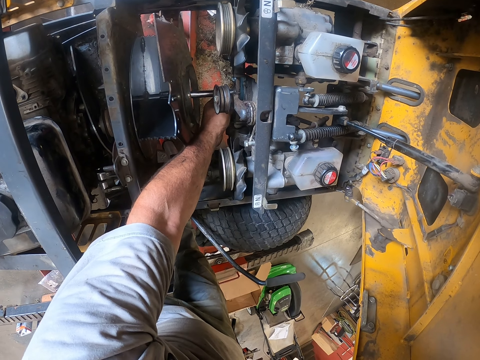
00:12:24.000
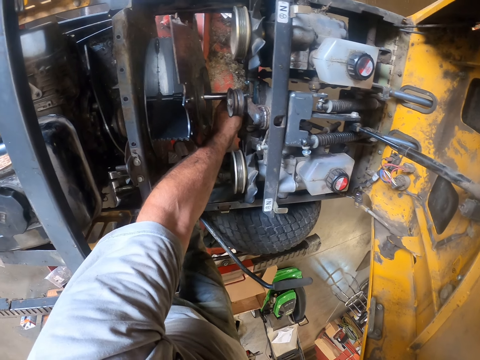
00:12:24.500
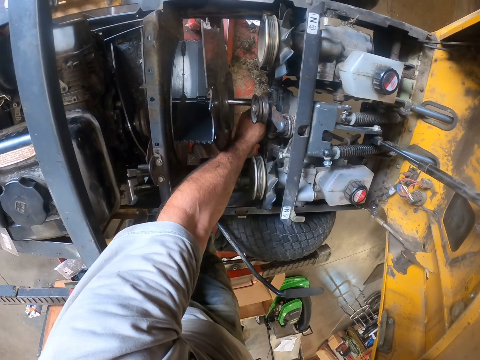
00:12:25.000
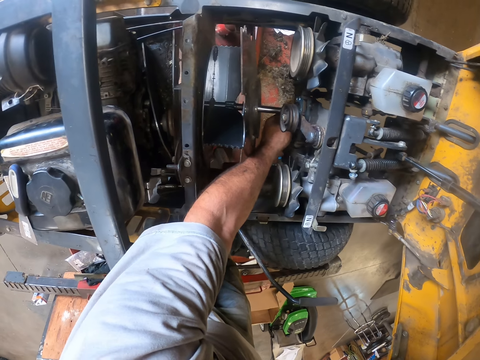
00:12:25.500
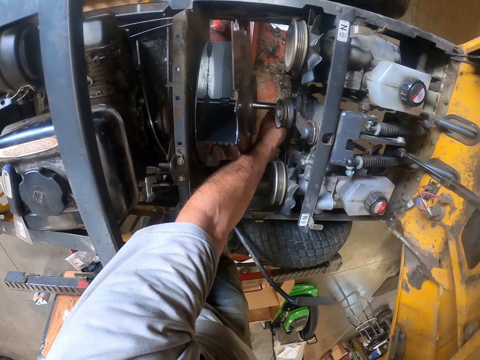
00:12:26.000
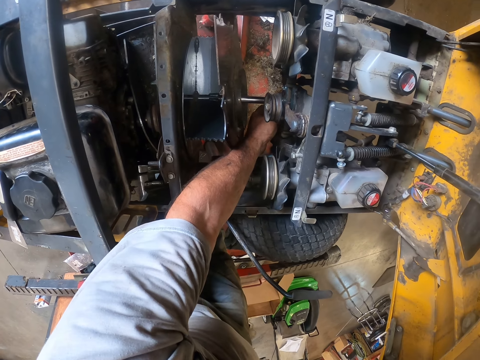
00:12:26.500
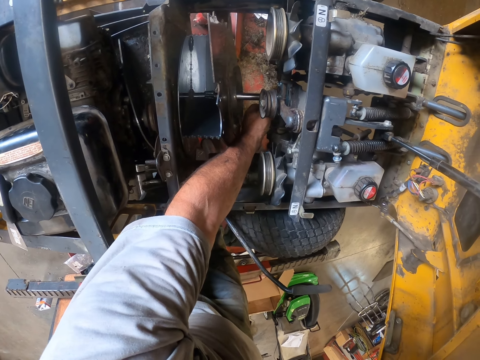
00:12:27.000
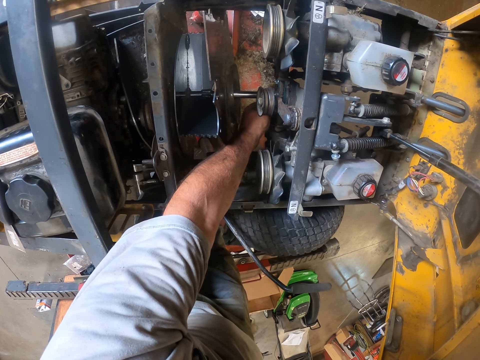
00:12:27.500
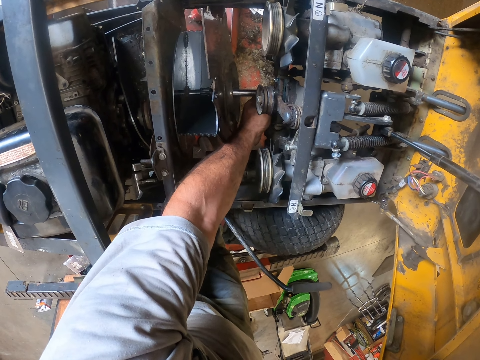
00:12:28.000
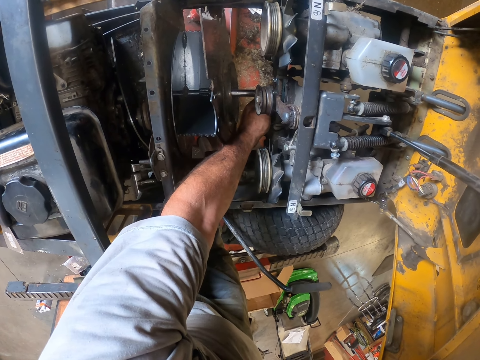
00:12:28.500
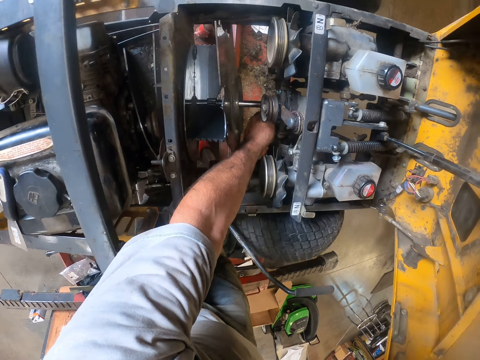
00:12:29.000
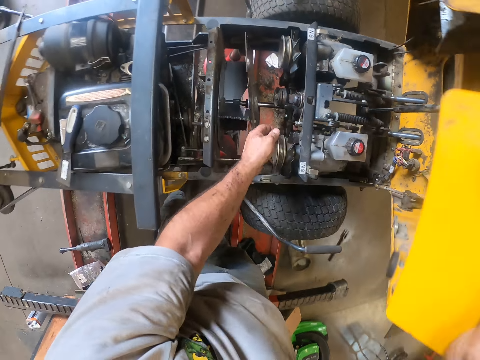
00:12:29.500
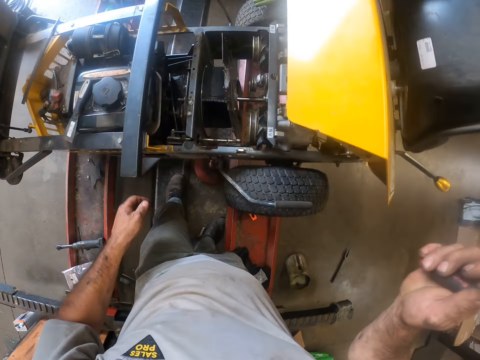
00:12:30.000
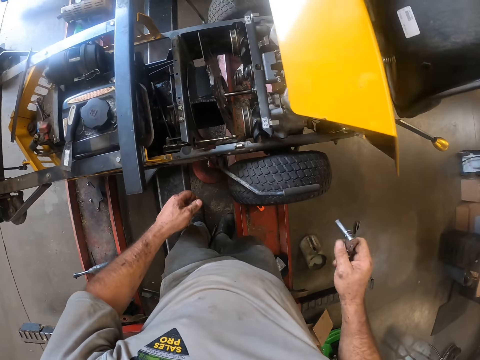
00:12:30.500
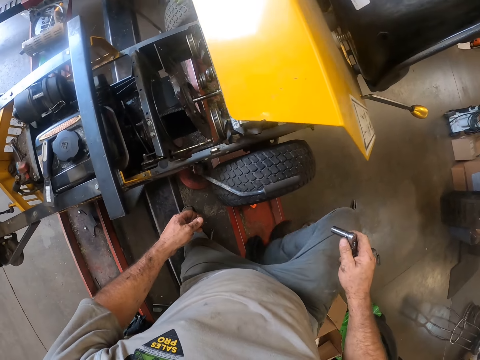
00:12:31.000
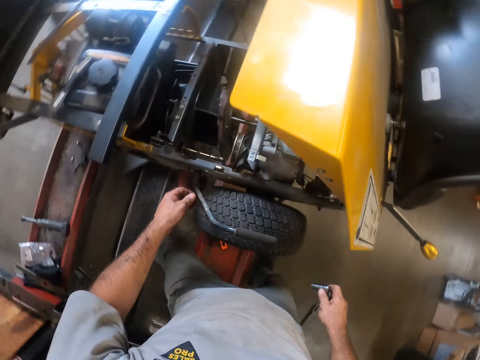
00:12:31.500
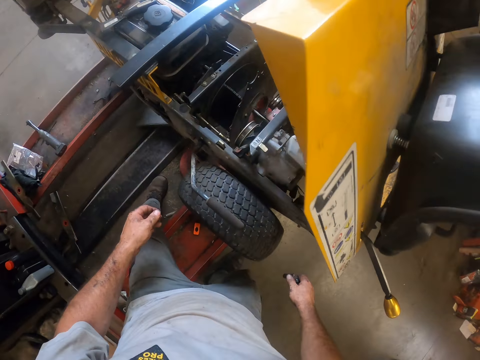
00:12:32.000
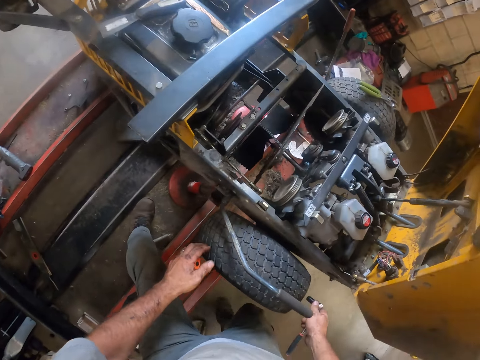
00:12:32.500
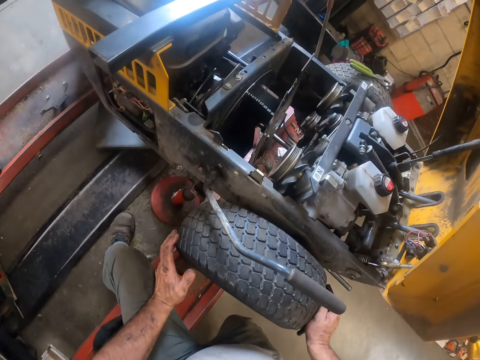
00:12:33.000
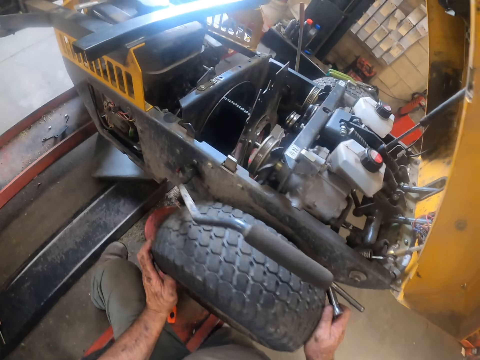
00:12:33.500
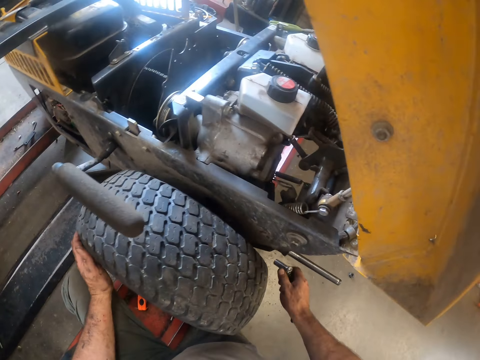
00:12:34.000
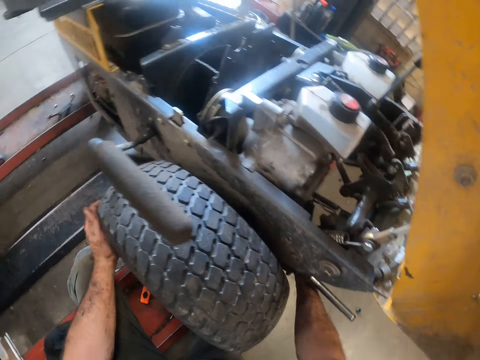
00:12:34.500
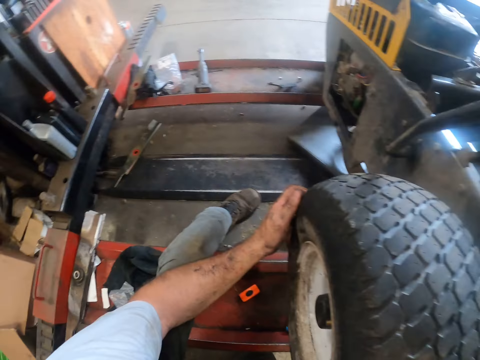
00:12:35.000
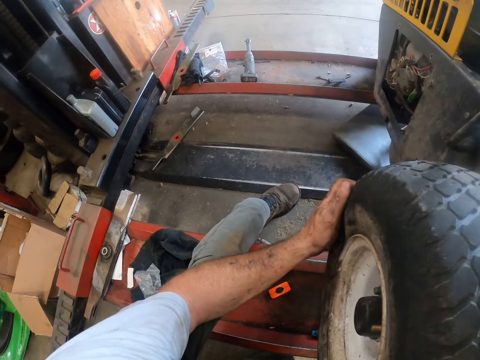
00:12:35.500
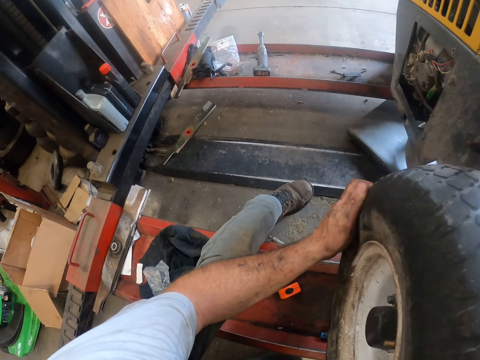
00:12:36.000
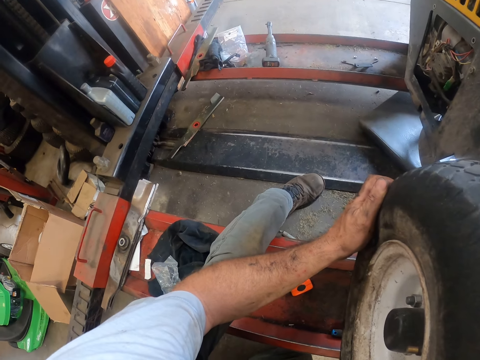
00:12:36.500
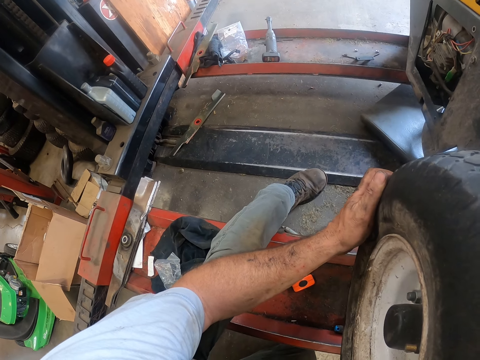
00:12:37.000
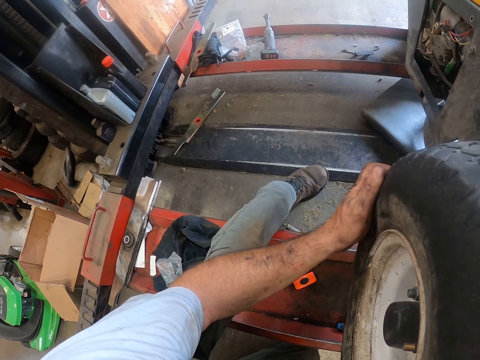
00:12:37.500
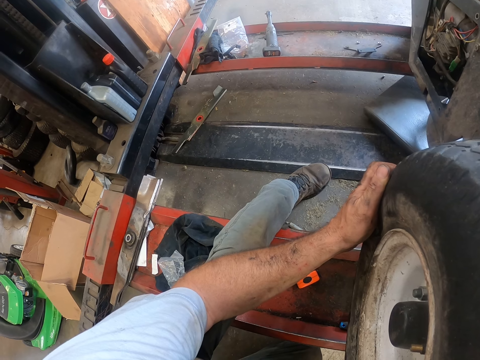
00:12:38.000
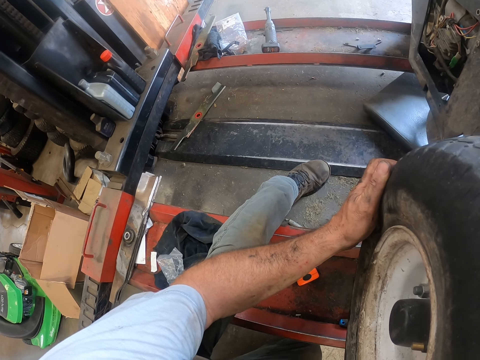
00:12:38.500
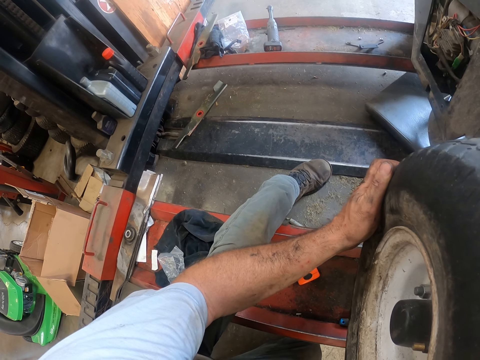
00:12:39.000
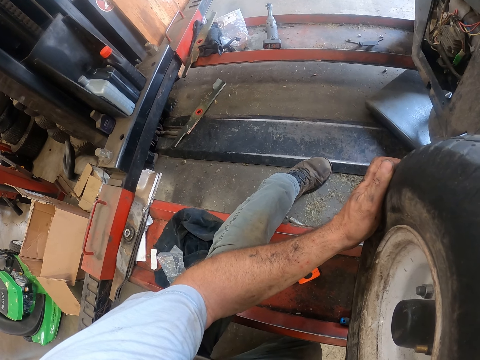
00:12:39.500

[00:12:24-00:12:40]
The camera wearer moves the hand from the engine. He puts his legs across the mower worktable. He steps closer to the tyre. He bends on the tyre. He holds the lawn mower tyre with his hands. He puts his right hand with the box spanner behind the tyre. He tightens something with the wrench.

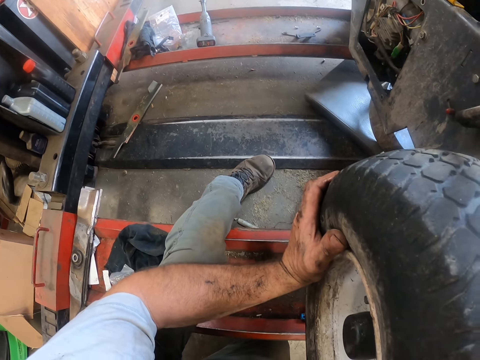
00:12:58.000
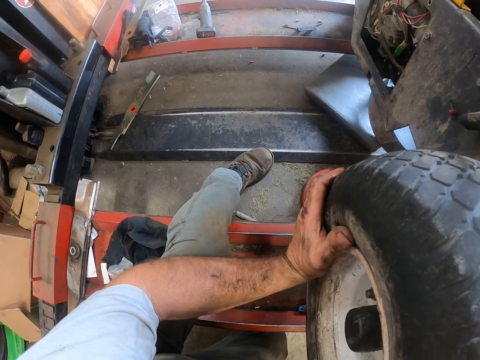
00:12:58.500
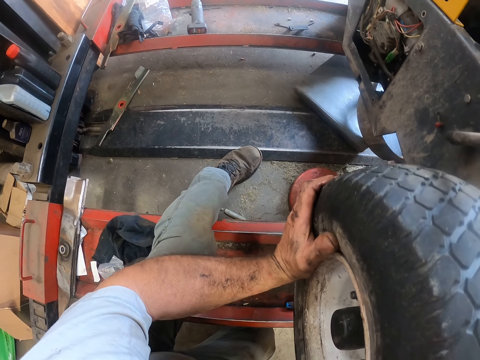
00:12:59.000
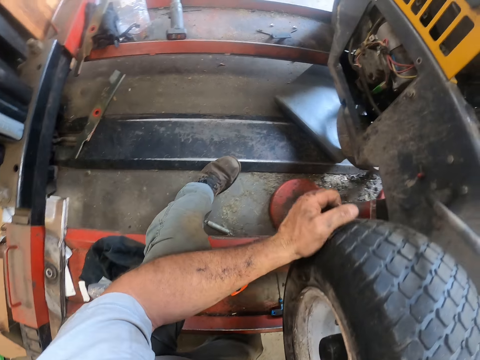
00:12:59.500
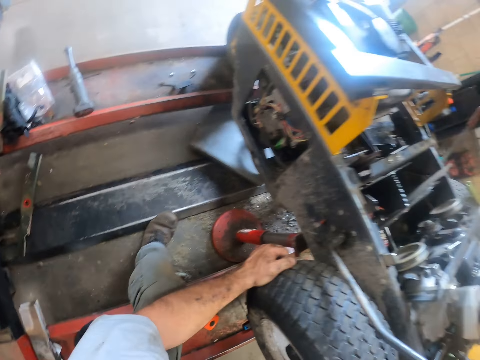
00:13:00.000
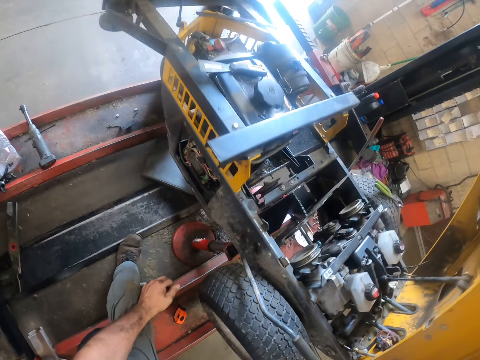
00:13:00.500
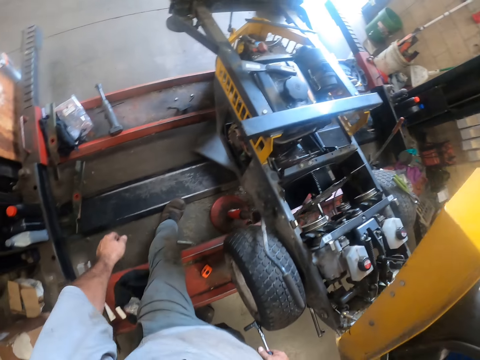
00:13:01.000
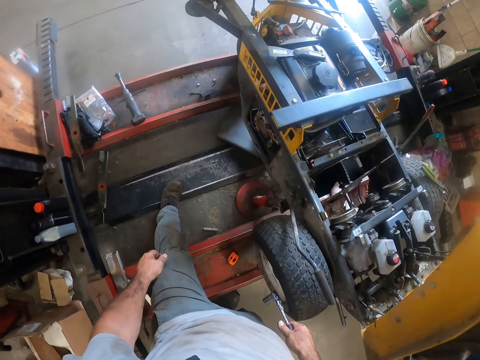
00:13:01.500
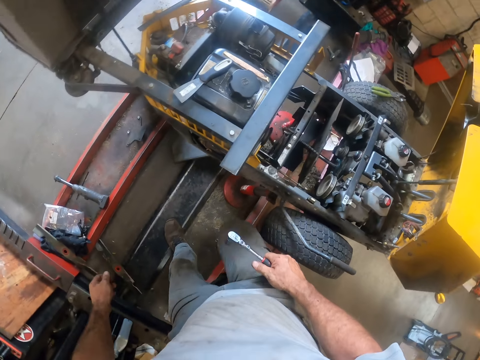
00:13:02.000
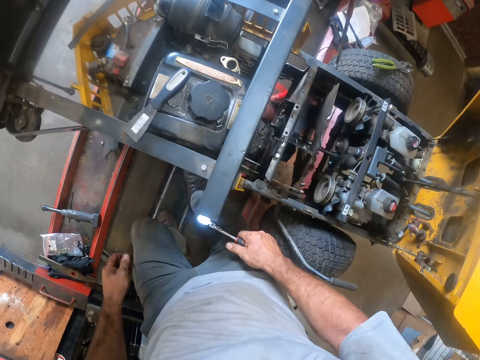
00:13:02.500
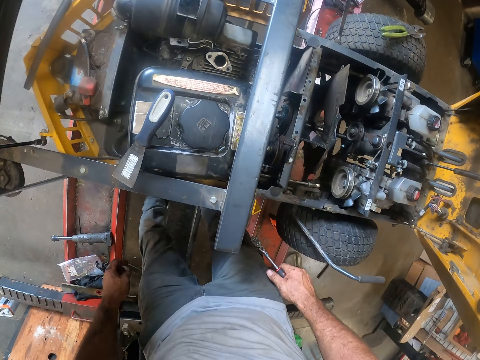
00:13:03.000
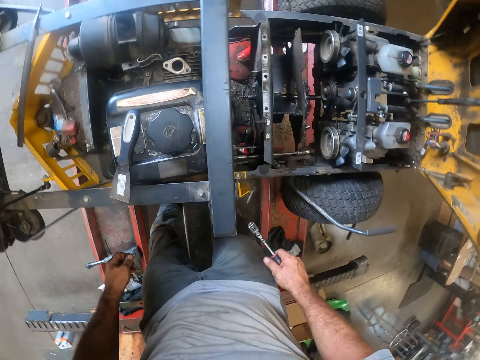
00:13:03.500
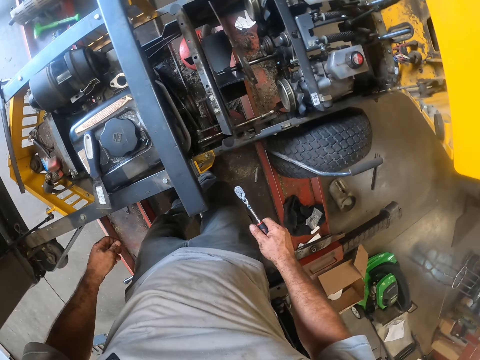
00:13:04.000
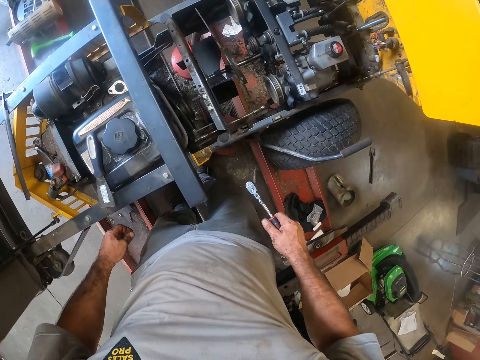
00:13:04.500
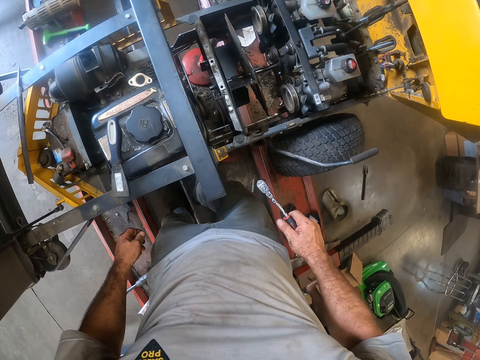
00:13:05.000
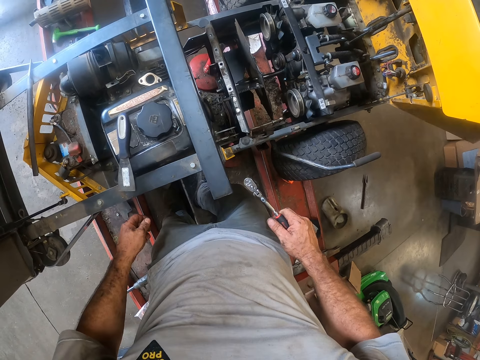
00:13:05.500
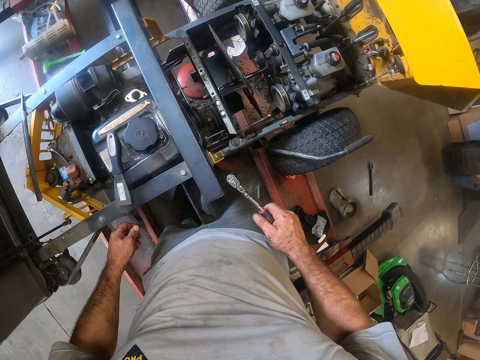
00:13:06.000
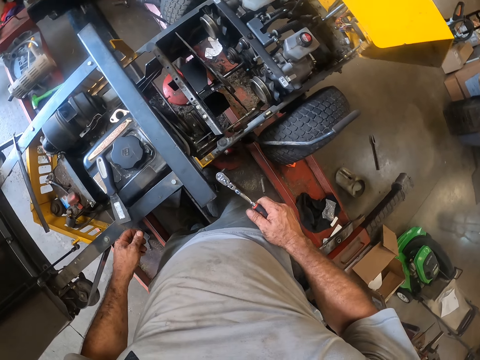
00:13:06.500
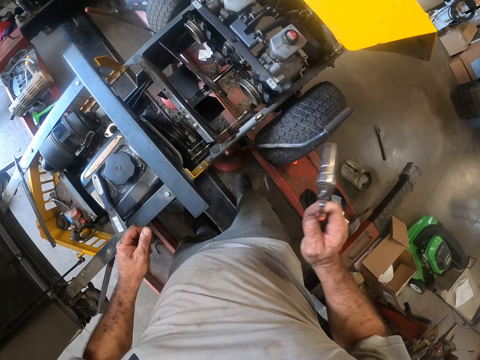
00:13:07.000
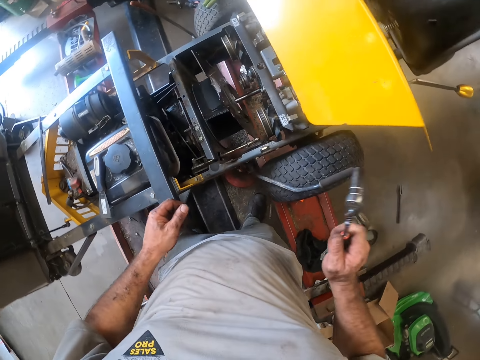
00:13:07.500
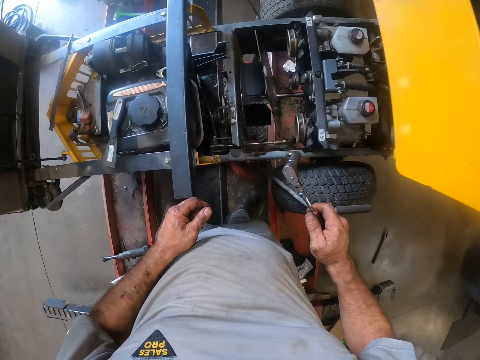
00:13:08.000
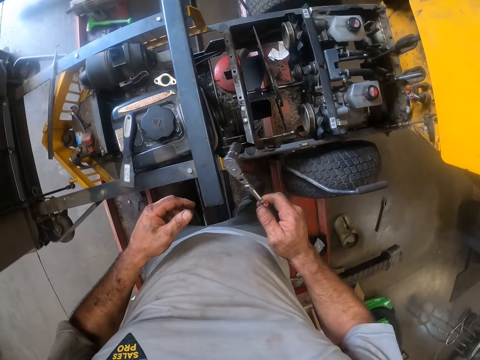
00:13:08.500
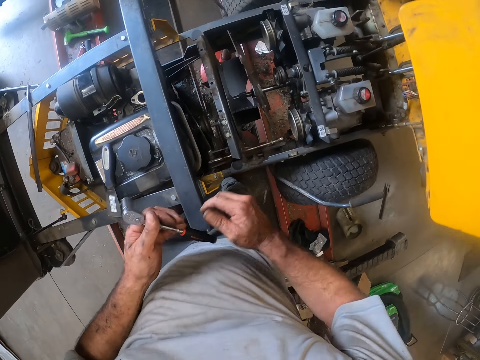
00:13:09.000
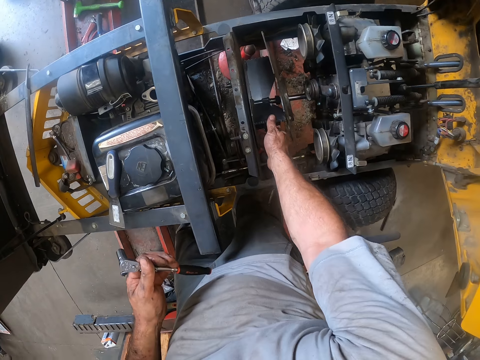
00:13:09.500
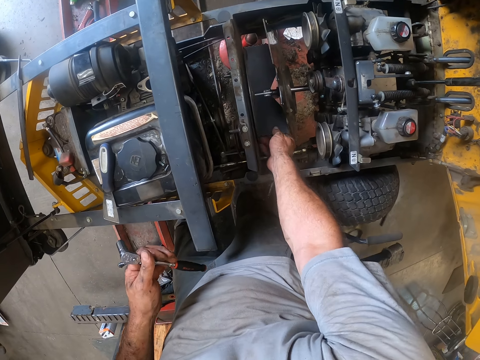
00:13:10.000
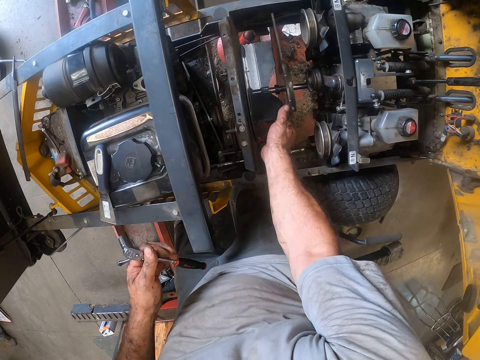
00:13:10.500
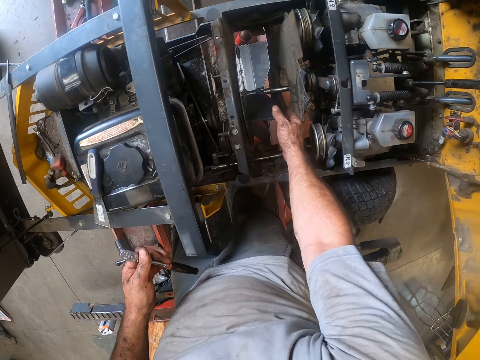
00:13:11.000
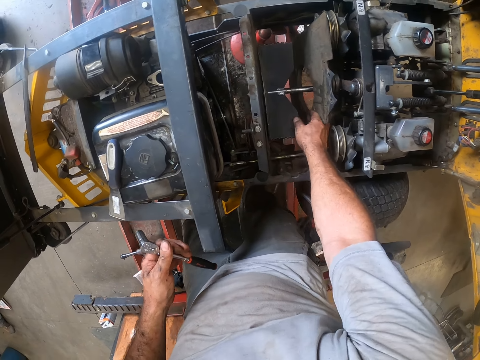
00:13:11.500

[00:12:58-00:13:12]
The camera wearer stands. He removes his left hand from the tyre. He carries the wrench along the tractor. He stands along the tractor and stares at the tractor. He lifts the hand holding the wrench and drops the hand. He passes the box spanner to his left hand. He stretches a hand to the tractor's propeller. He adjusts the fan of the lawn mower with his right hand. He turns the propeller. He pushes the propeller shield. He turns the propeller.
